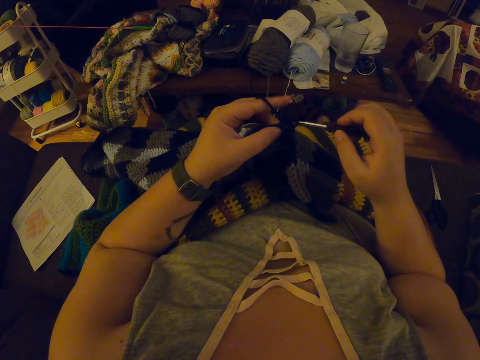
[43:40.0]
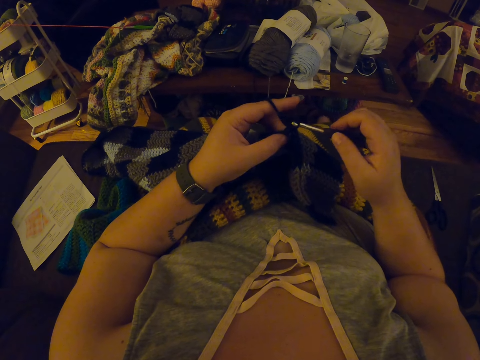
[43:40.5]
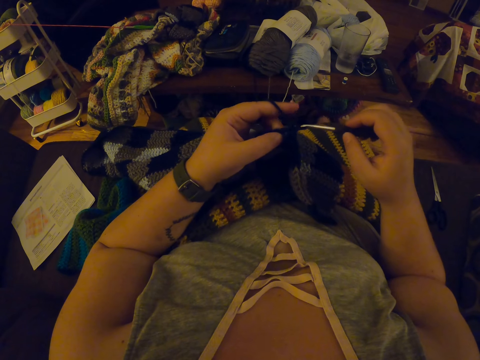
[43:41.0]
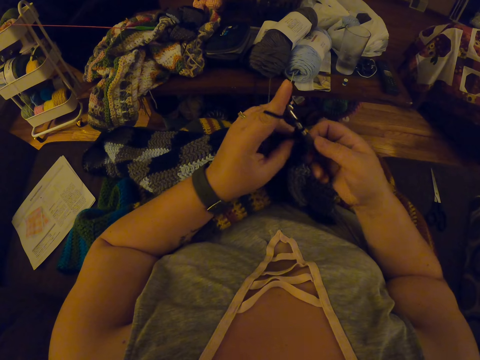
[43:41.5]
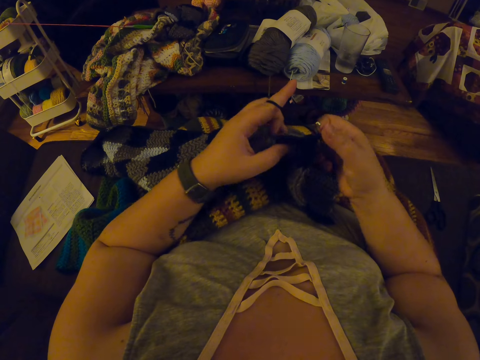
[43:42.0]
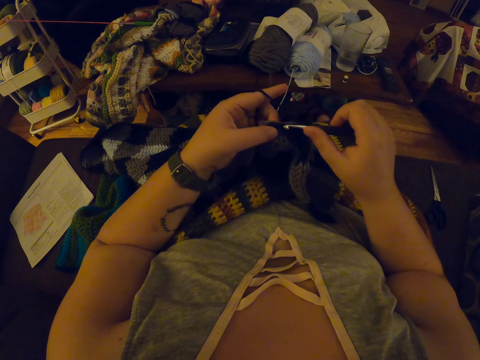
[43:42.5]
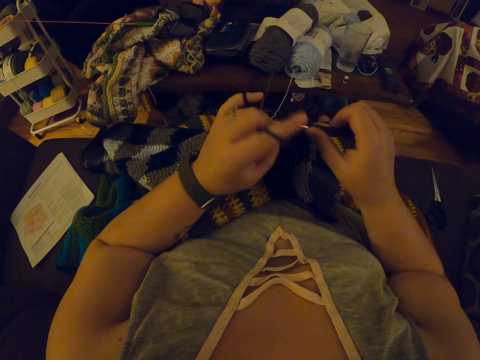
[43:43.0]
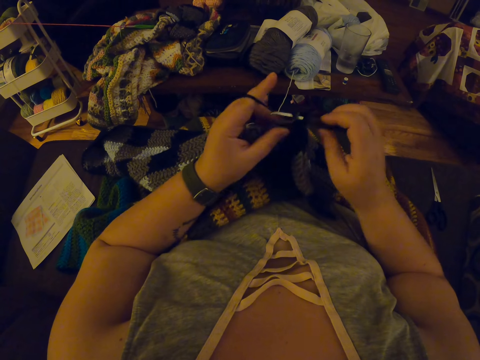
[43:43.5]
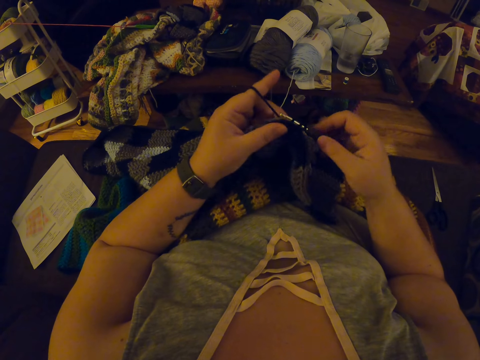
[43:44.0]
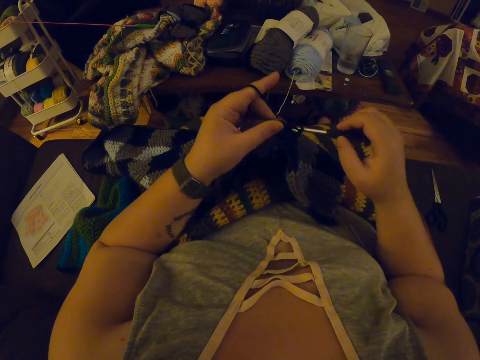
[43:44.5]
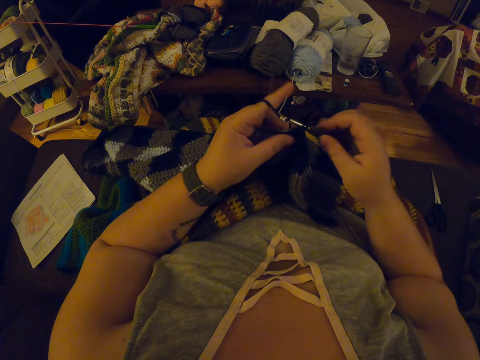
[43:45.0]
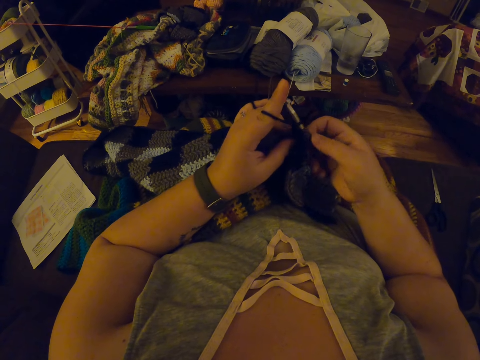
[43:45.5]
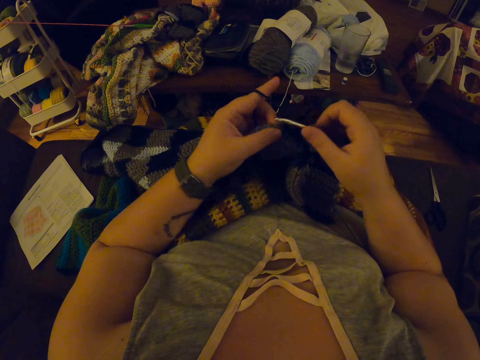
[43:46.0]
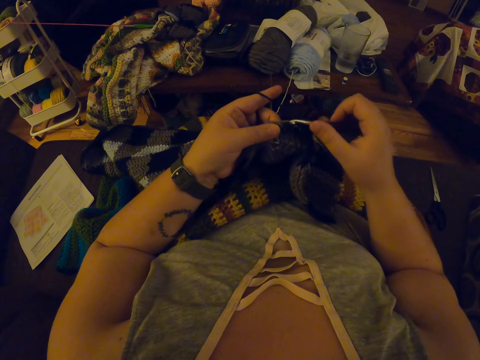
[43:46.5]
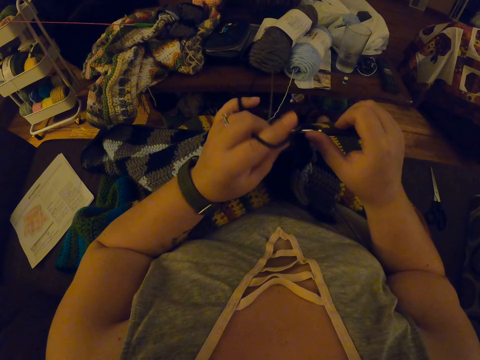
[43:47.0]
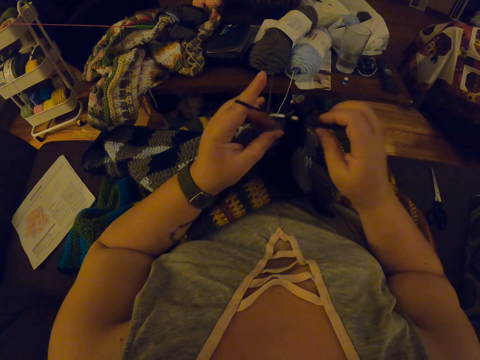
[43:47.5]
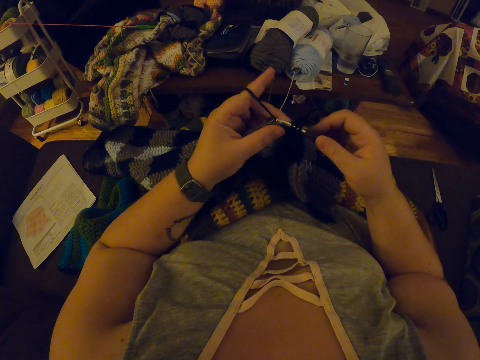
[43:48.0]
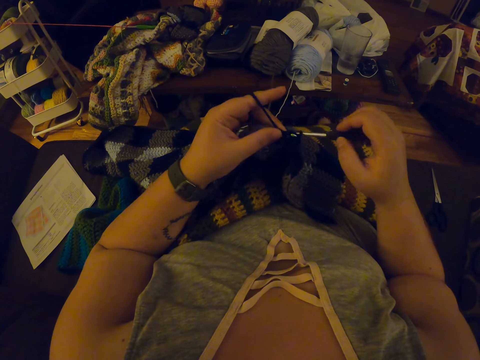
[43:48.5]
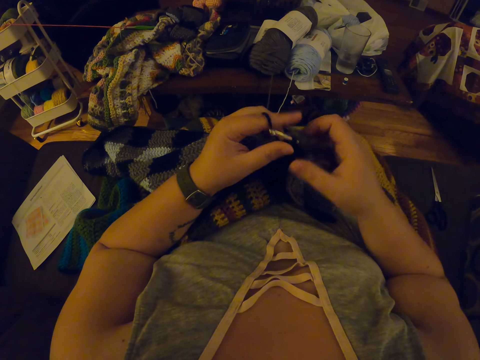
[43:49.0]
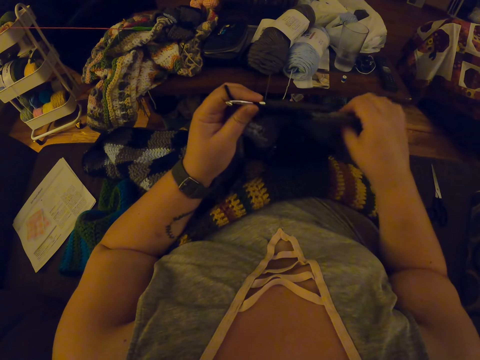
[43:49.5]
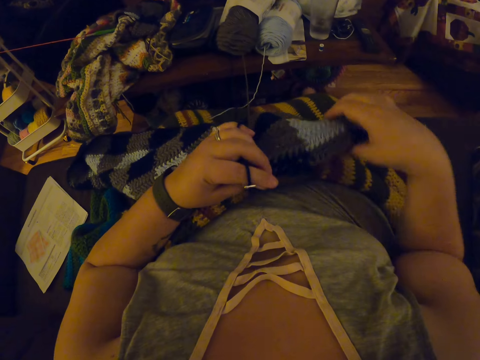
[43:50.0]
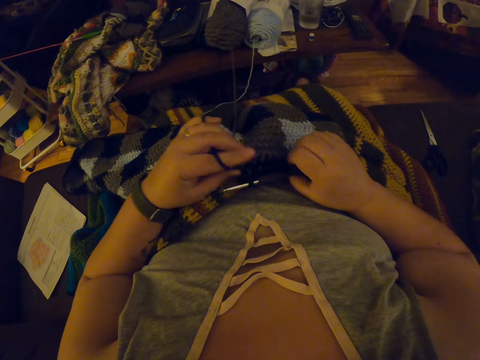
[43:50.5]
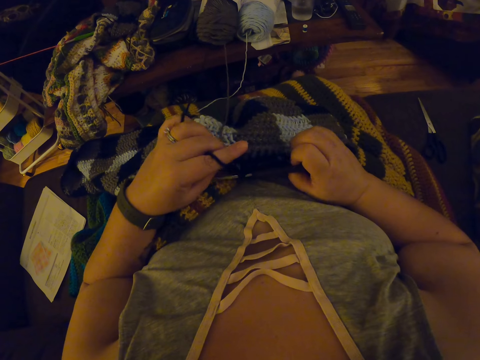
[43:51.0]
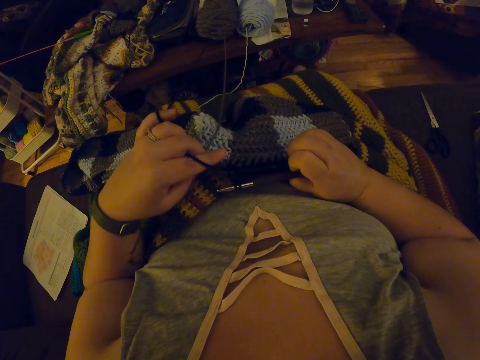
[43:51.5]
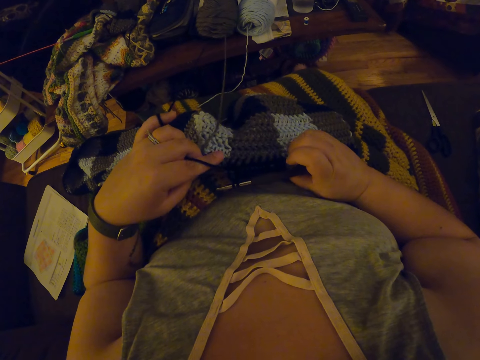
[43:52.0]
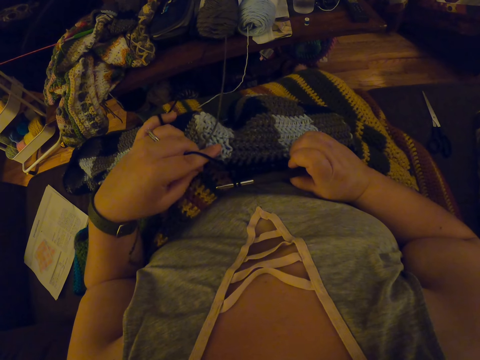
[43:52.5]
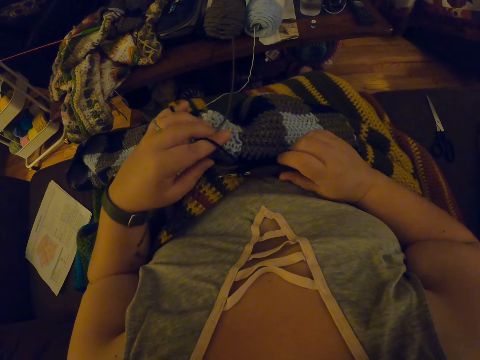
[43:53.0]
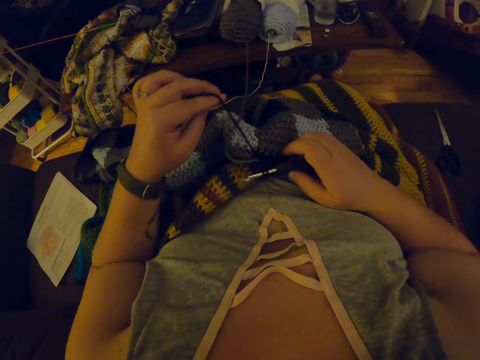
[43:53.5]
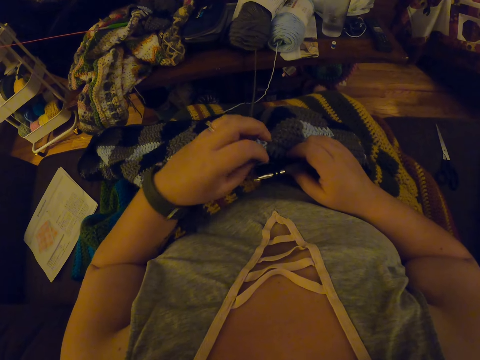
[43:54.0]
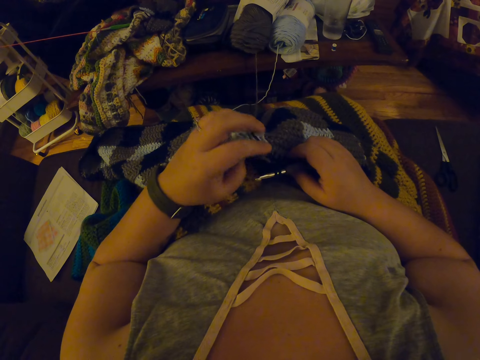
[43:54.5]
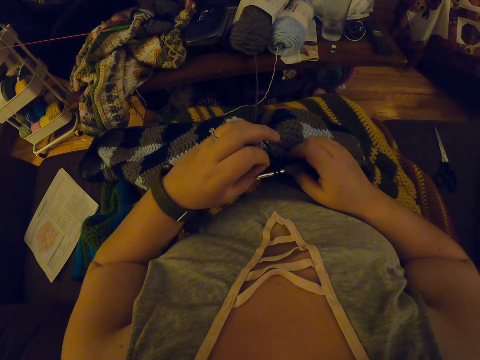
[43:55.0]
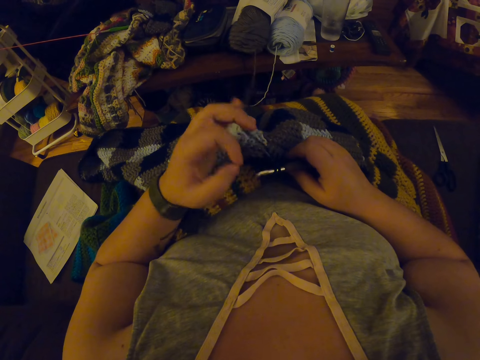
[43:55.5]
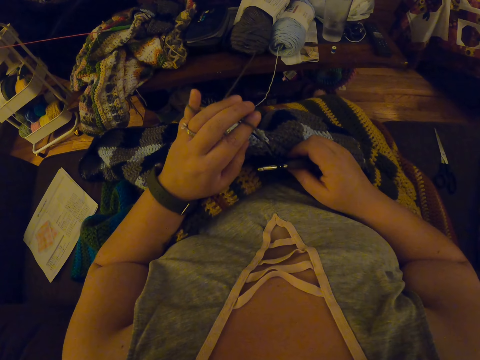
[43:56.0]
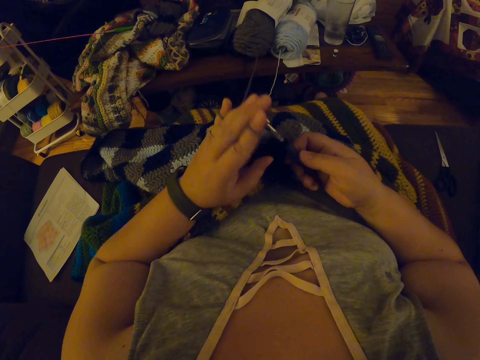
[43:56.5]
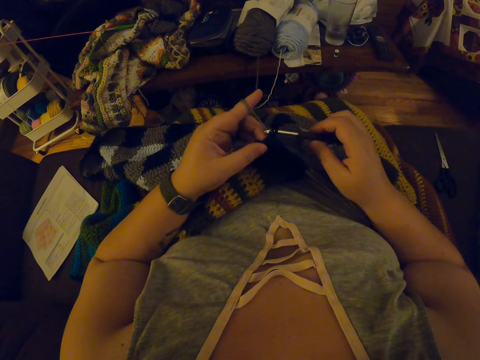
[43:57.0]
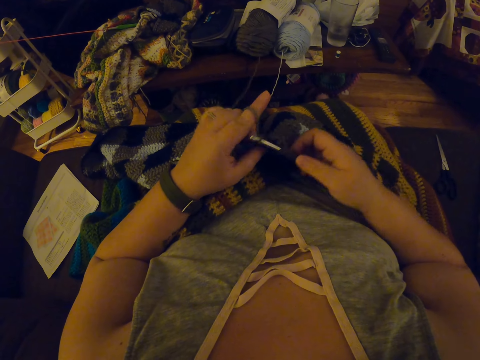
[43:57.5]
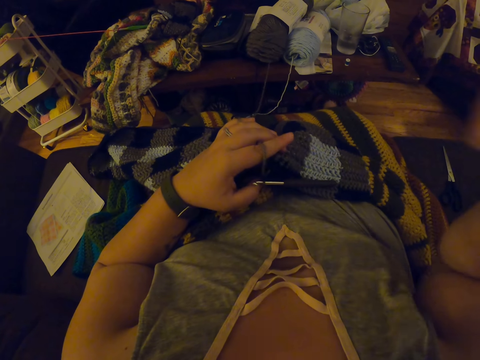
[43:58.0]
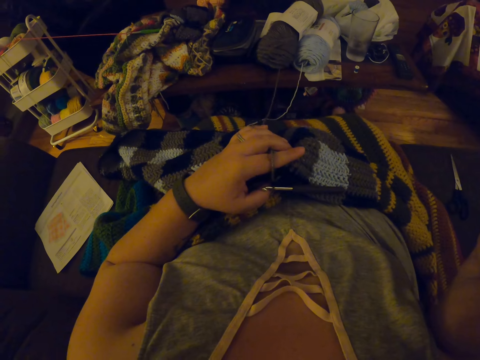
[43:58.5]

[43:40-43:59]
The camera wearer adjusts the crochet or fabric sweater with her right hand. She rolls the thread around her finger. She crochets the yarn with the crochet hook. She sews the fabric sweater.
